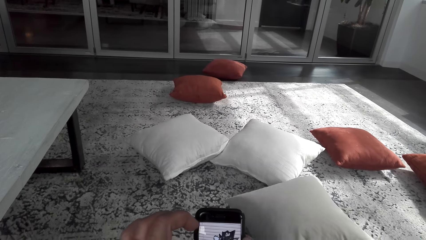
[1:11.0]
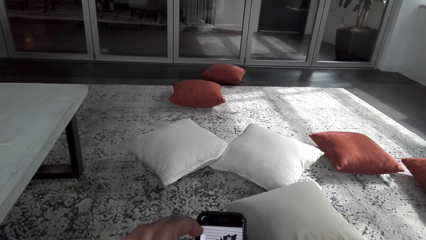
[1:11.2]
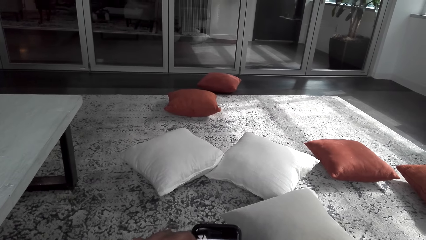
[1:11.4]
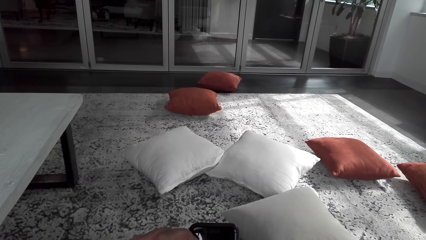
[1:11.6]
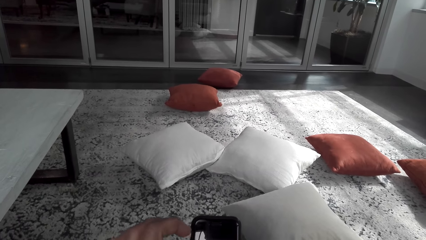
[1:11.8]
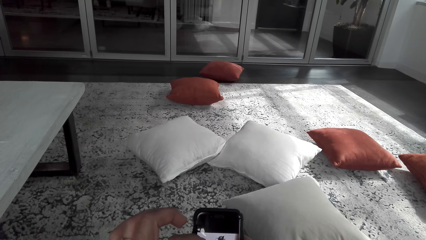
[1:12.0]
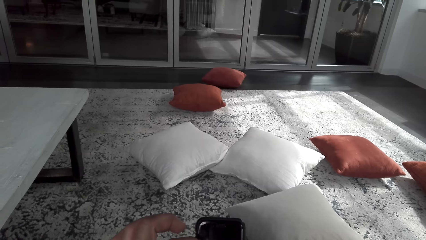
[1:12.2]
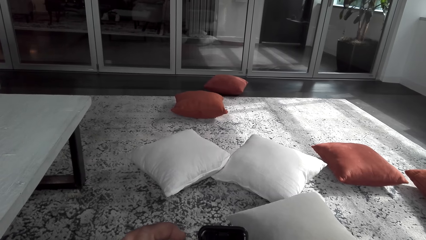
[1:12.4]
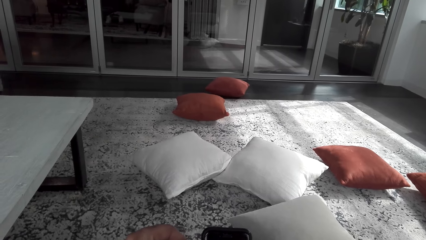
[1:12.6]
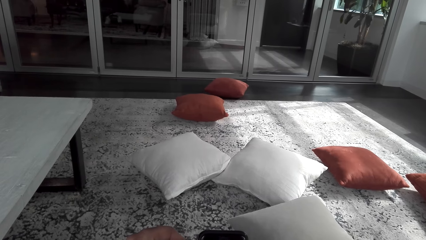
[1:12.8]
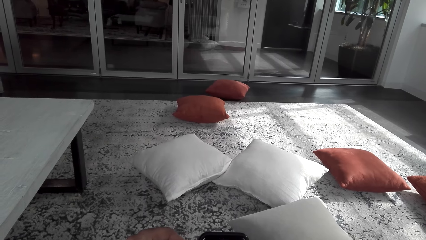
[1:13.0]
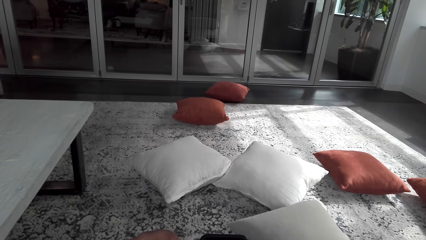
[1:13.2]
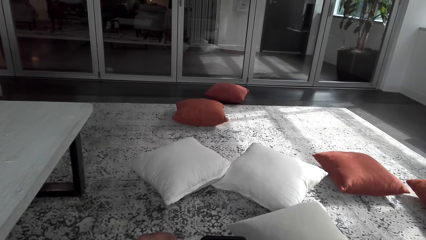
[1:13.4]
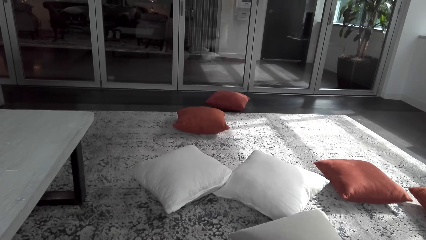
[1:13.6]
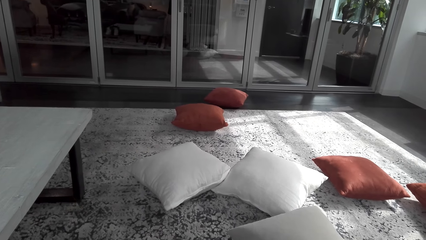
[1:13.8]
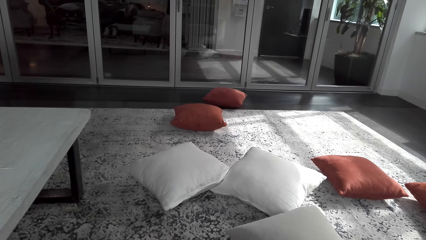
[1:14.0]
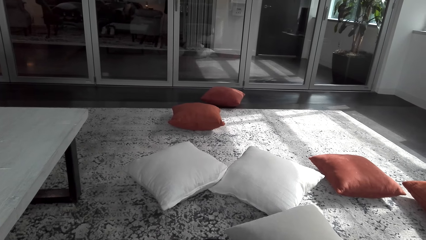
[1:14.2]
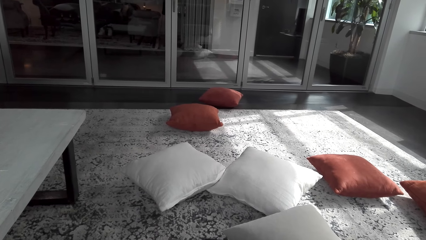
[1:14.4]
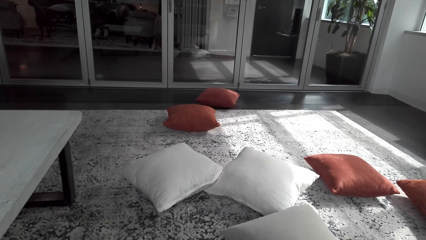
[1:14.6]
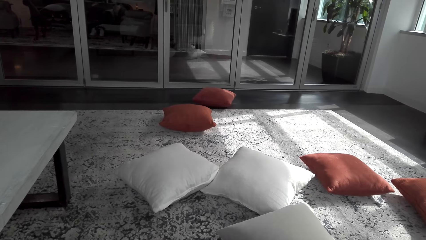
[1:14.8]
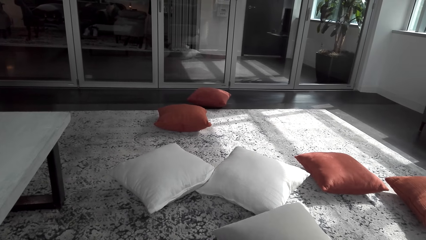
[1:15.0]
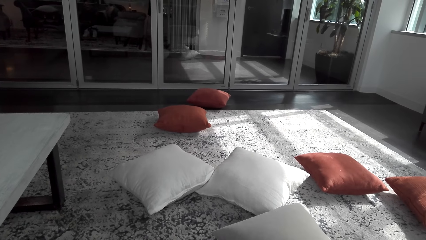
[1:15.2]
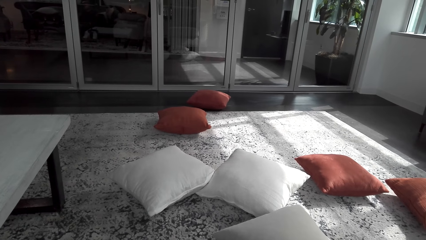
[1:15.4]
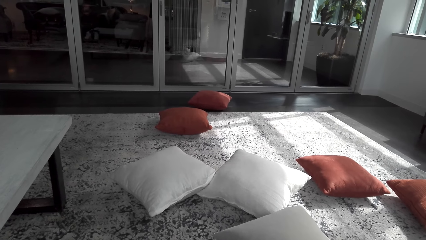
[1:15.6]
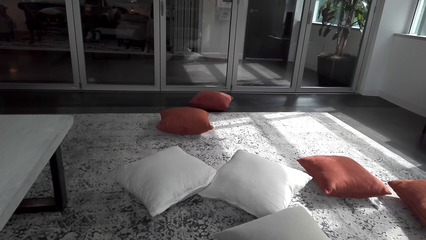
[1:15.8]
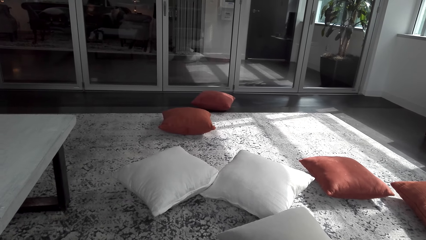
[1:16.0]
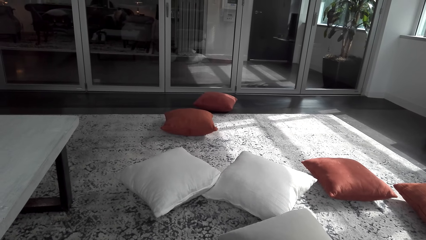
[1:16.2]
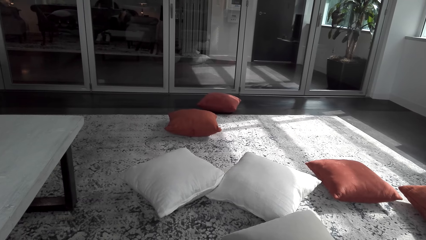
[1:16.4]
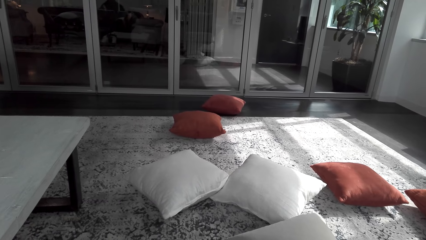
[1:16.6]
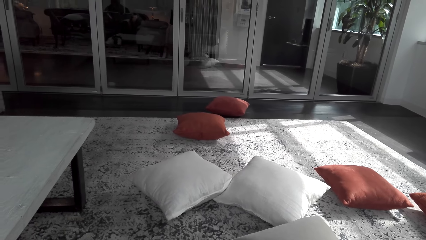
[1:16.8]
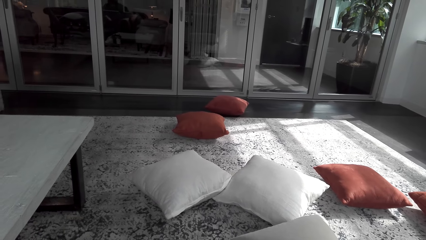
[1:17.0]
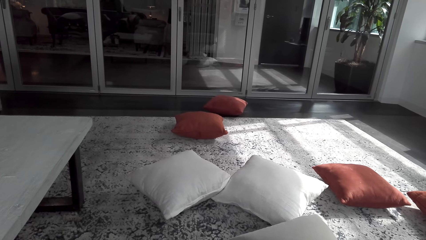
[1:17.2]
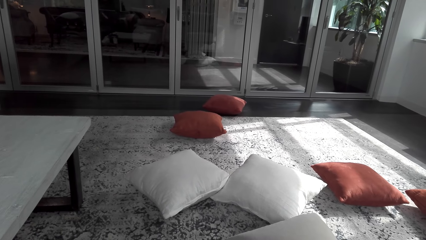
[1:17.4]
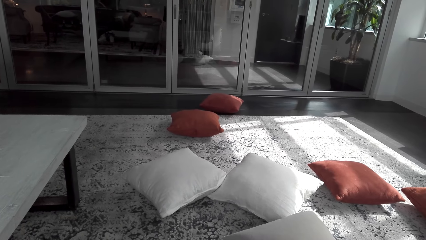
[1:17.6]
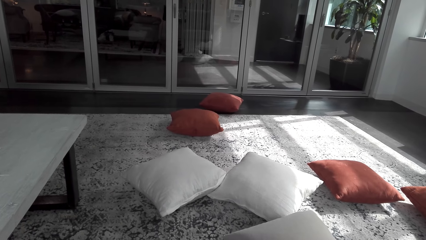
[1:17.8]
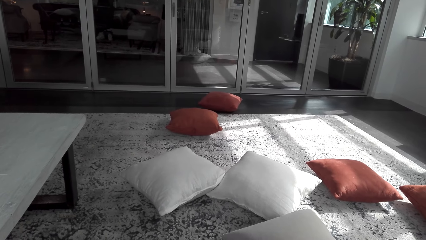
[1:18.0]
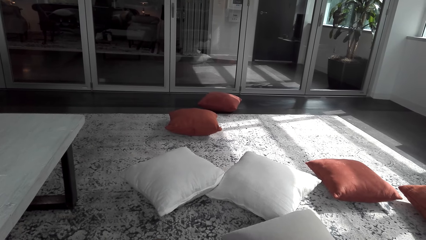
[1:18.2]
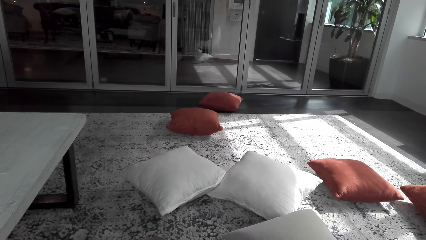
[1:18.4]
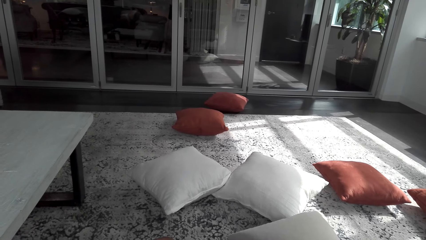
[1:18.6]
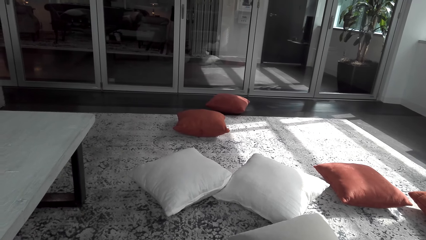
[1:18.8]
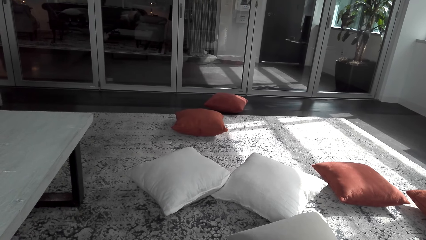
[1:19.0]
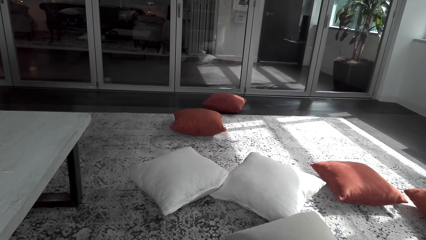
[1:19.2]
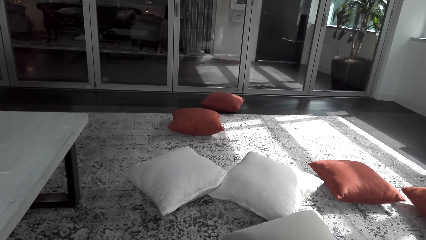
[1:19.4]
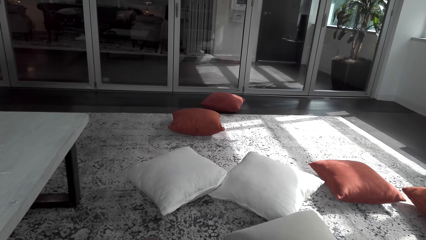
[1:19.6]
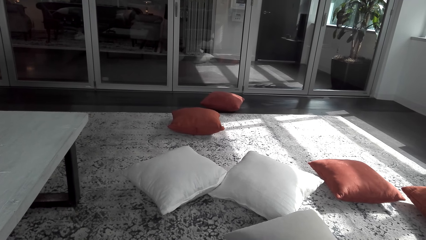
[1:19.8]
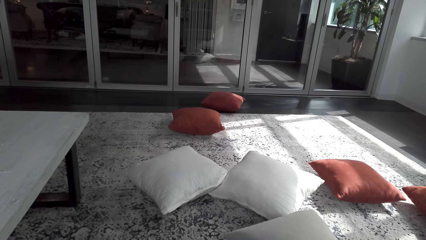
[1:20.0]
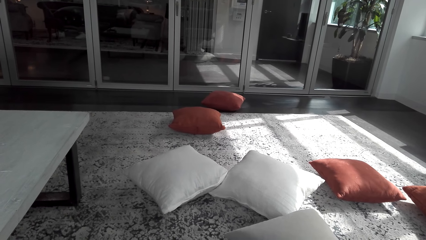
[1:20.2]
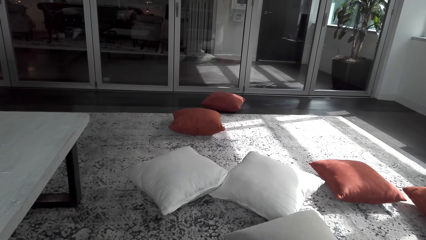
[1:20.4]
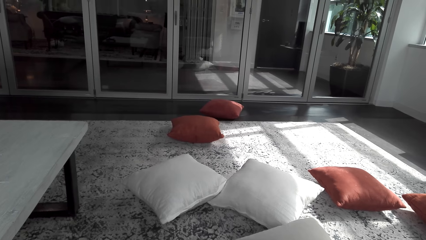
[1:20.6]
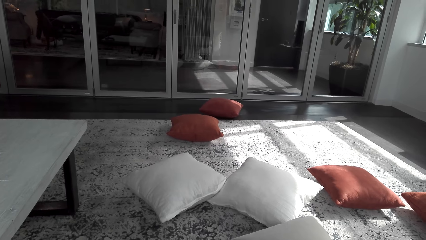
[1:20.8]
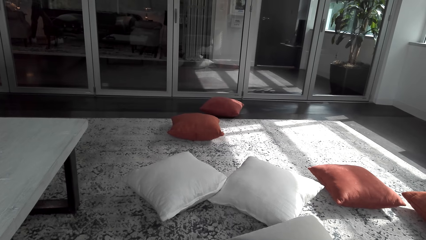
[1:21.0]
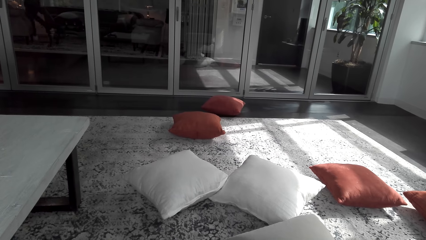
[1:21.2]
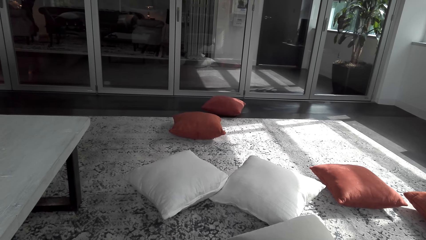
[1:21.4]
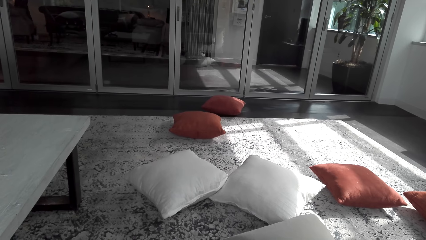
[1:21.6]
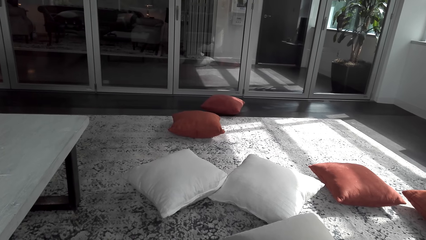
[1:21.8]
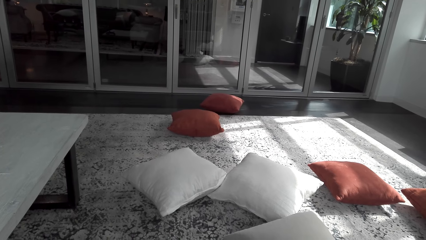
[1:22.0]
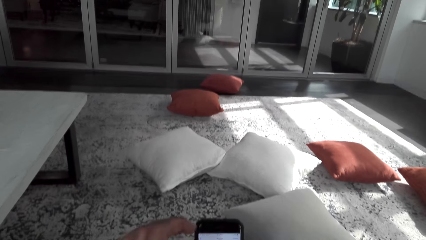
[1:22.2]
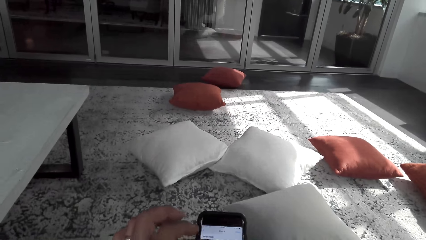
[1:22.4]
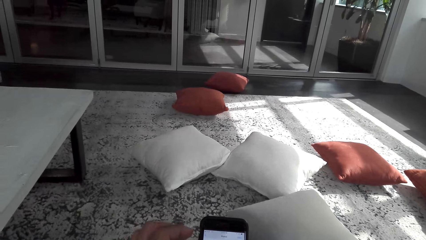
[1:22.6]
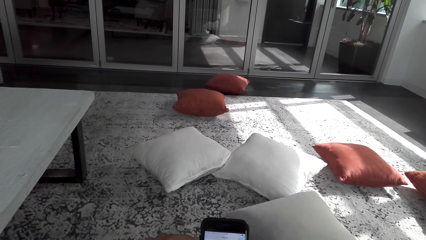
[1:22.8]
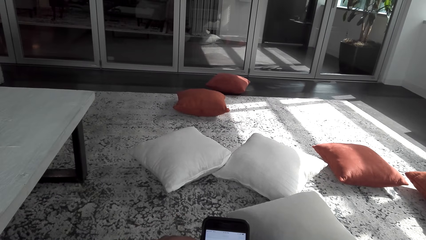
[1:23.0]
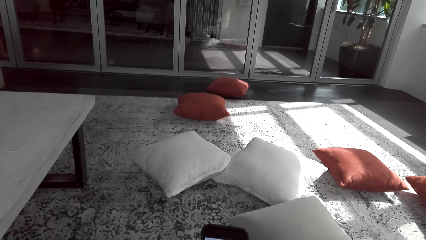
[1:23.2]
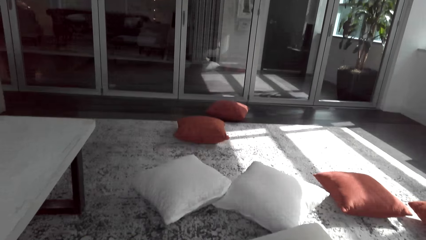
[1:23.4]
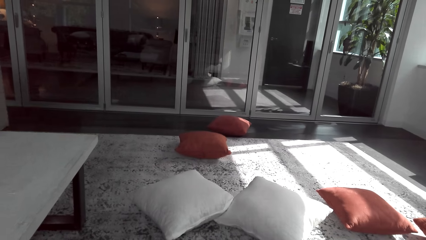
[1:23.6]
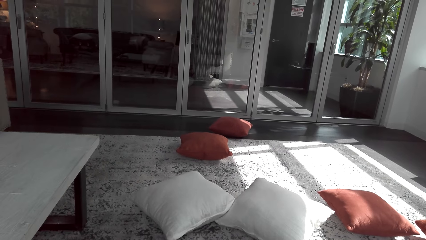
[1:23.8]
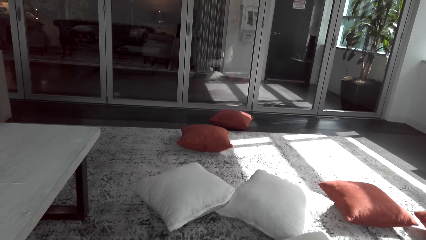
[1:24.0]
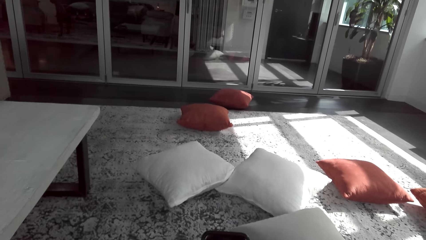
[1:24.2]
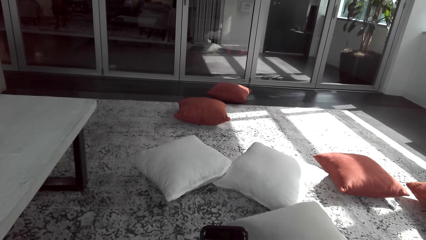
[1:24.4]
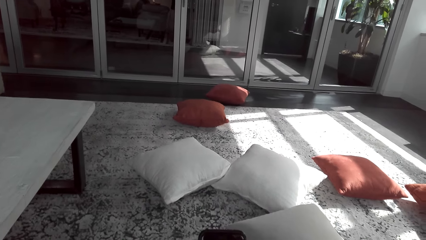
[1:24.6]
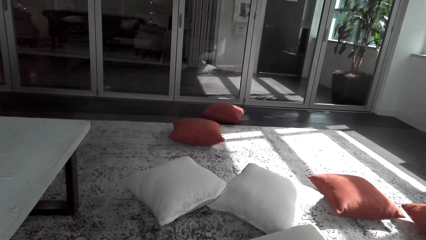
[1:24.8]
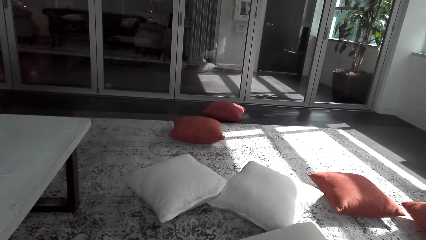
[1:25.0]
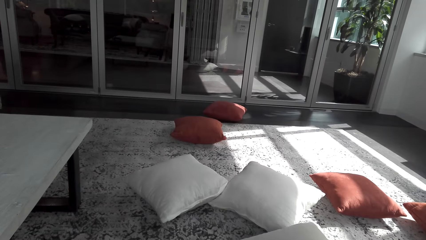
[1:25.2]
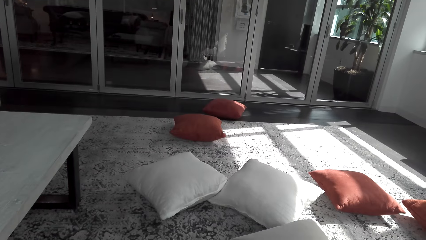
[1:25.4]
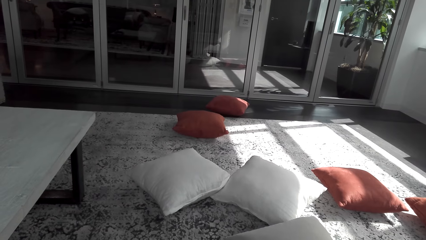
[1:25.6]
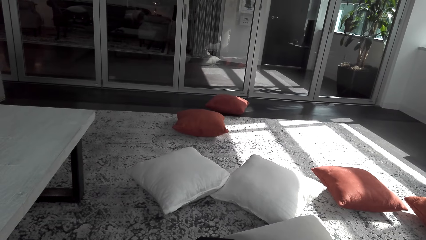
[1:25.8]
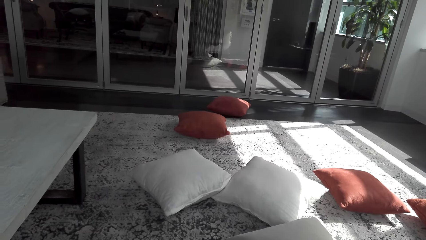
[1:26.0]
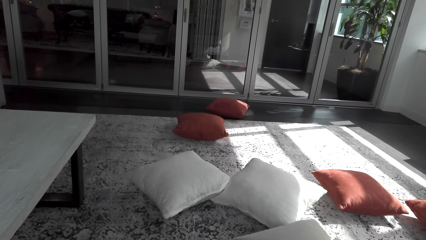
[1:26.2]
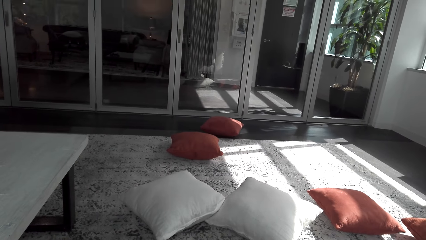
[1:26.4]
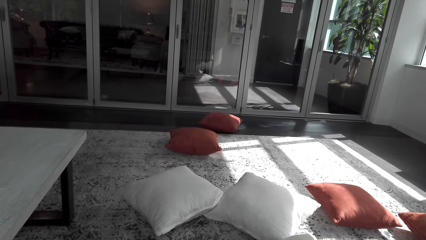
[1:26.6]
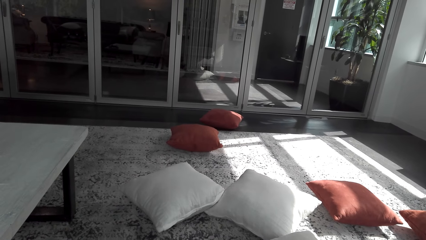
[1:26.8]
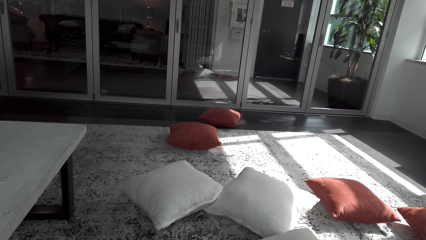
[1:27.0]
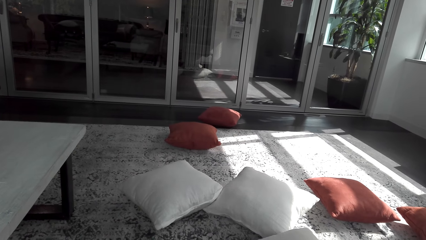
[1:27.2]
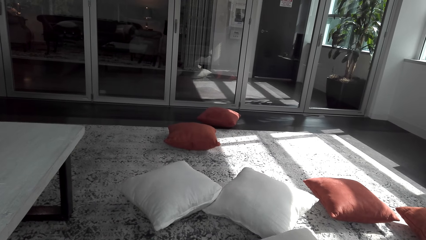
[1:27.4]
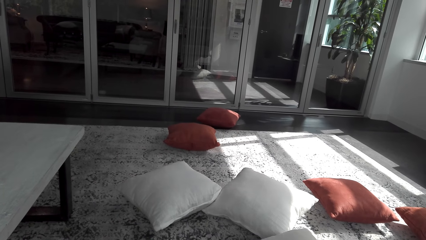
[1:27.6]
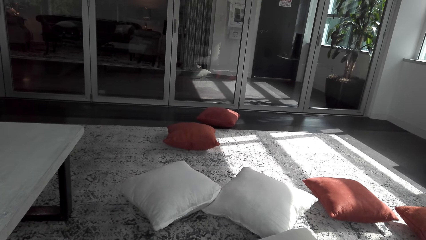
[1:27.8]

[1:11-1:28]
The camera wearer operates a phone. They look around the room. They hold the phone. They look around the room.
